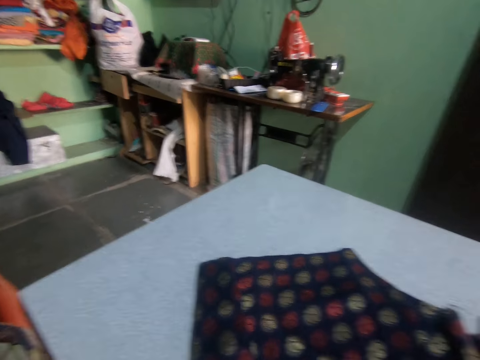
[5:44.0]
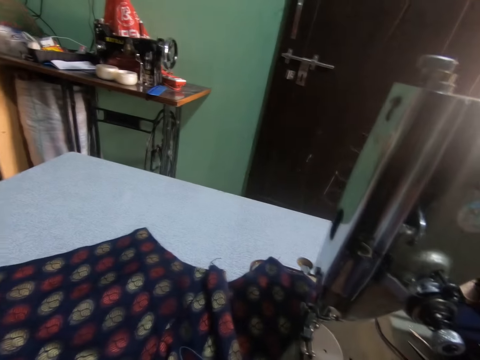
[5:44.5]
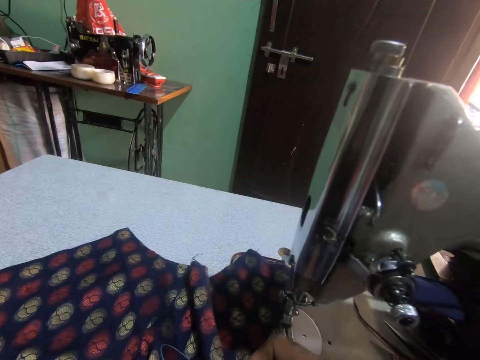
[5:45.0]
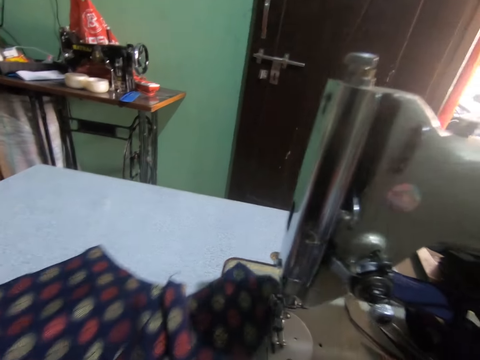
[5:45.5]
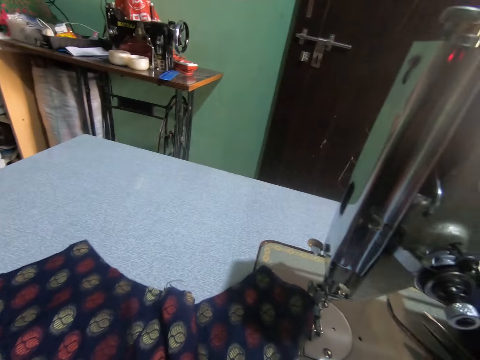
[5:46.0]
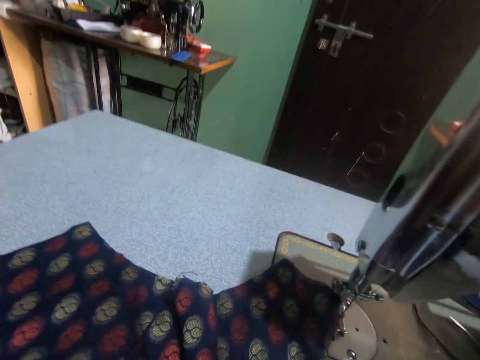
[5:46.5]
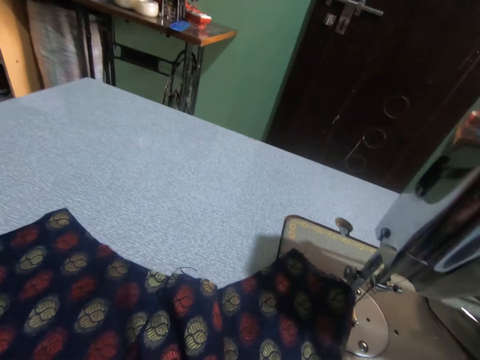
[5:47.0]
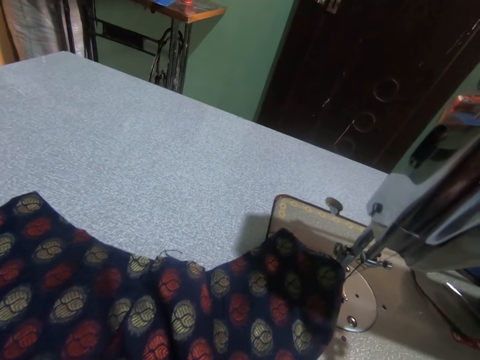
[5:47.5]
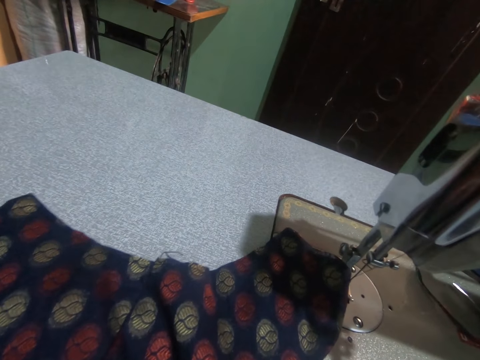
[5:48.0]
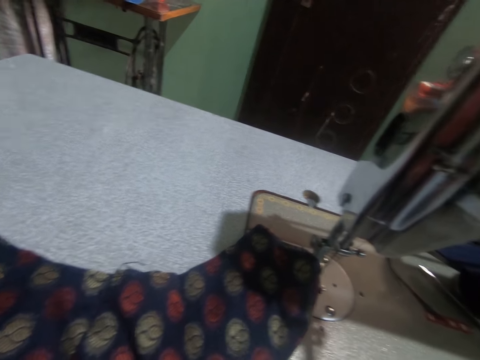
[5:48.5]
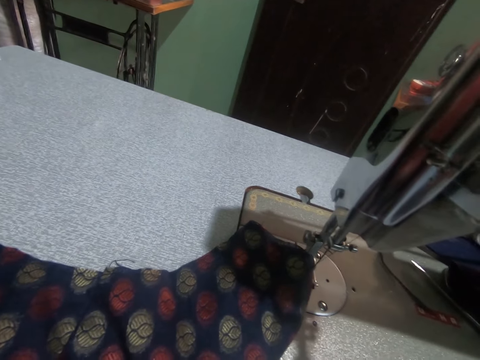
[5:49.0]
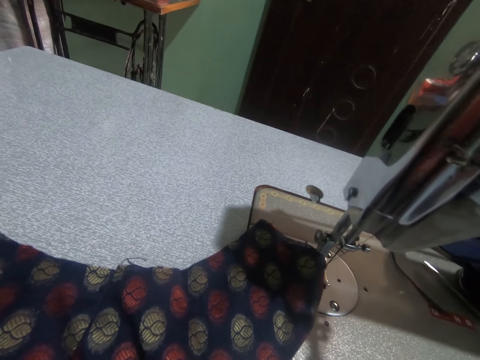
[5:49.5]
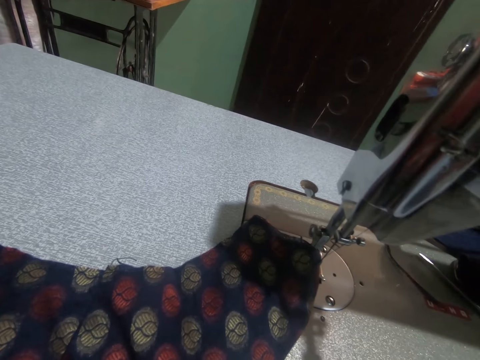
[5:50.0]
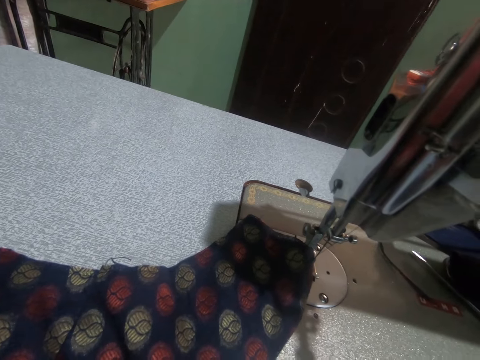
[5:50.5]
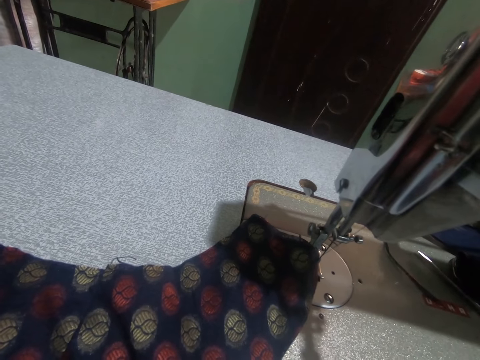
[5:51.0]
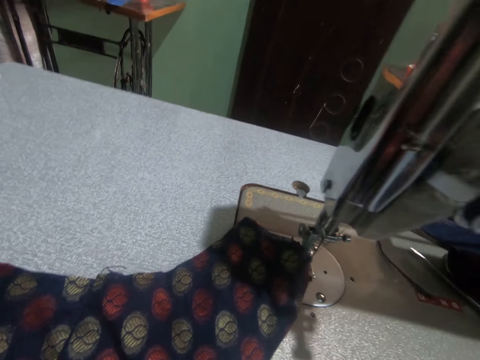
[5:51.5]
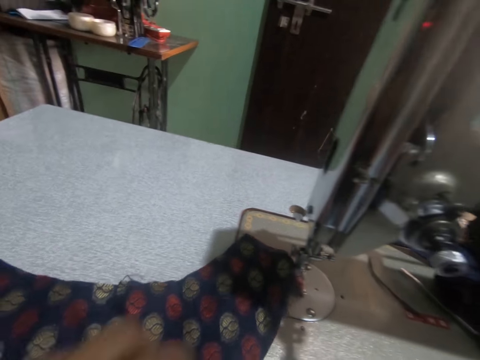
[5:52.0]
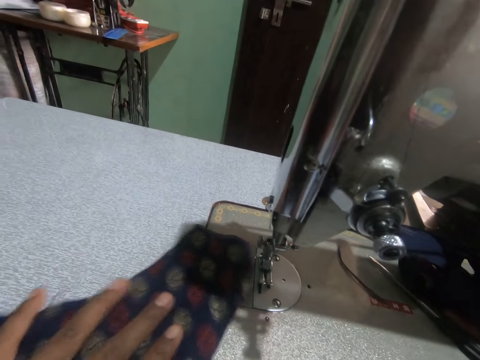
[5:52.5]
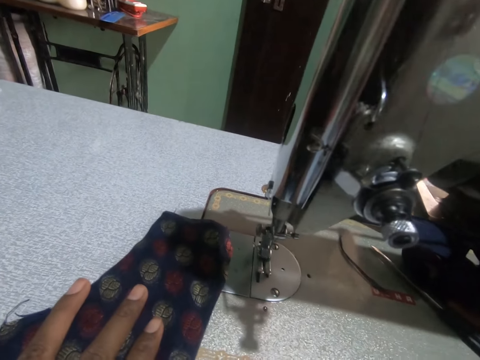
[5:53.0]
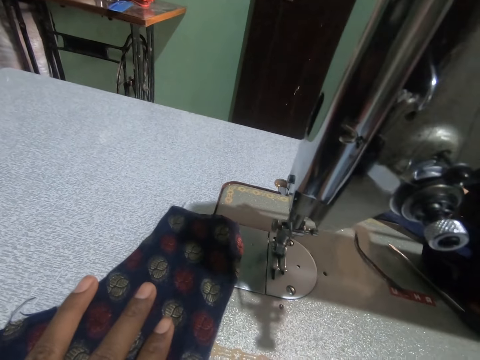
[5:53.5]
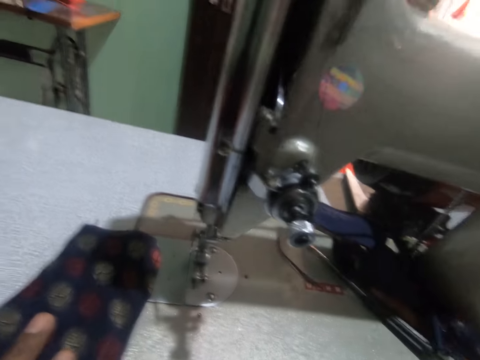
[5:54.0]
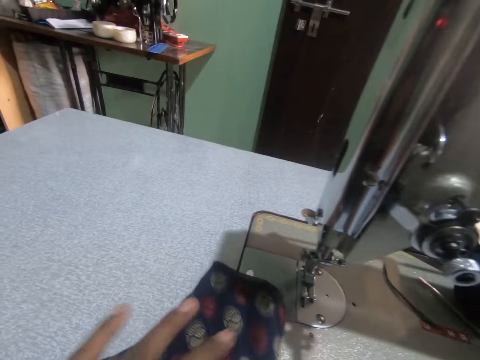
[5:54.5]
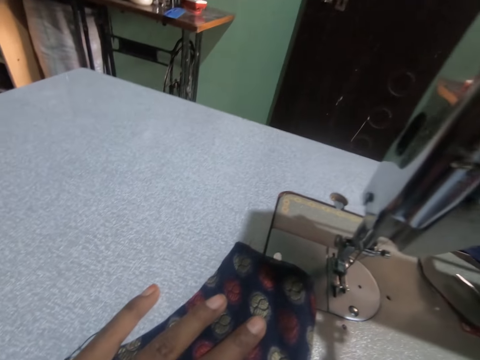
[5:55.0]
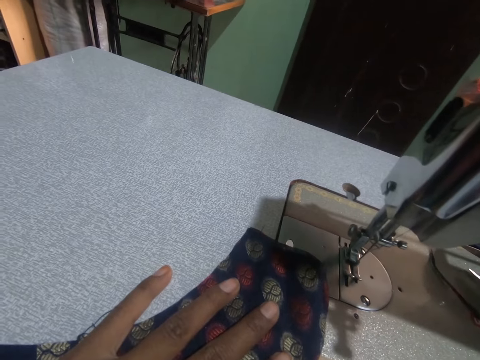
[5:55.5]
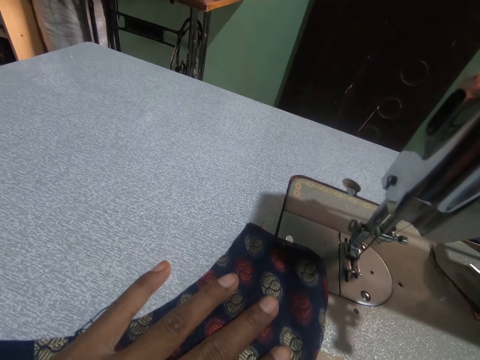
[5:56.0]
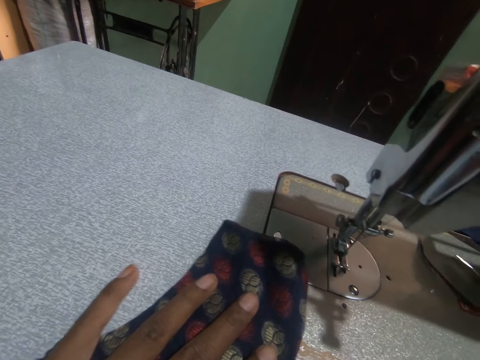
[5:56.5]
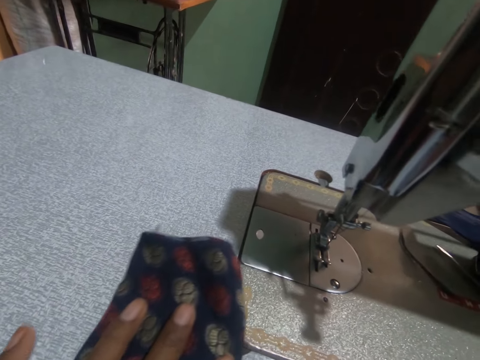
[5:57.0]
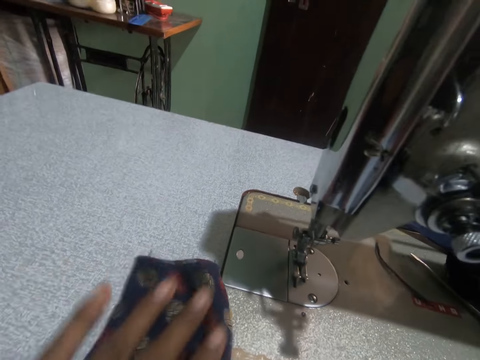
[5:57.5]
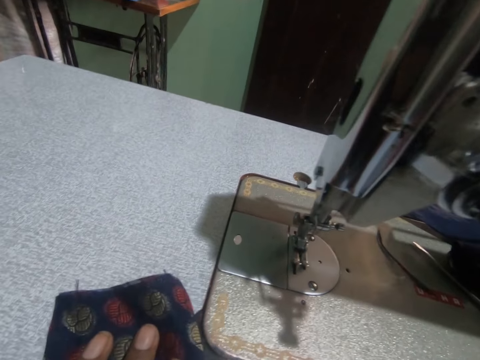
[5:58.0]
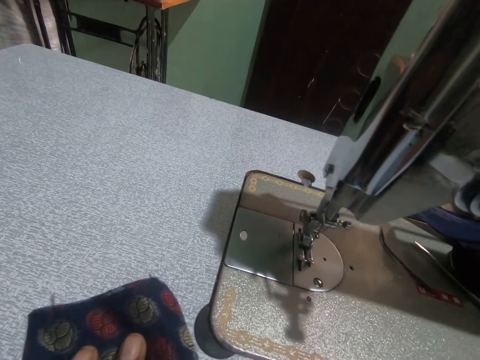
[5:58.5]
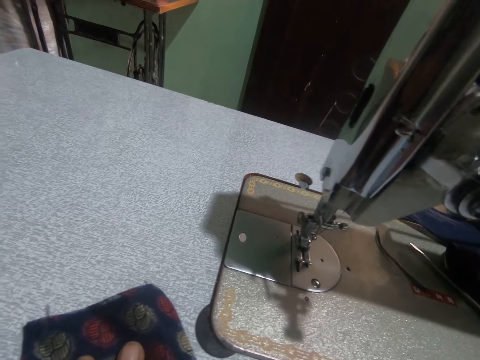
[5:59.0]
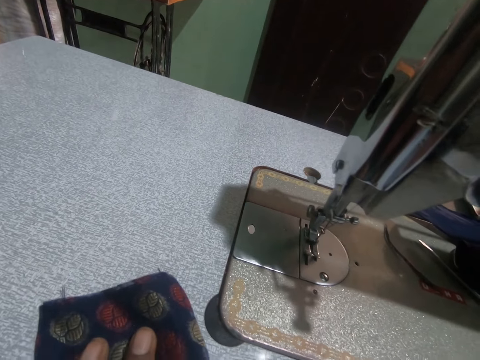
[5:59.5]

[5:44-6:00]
The camera wearer turns to the side. She sets the cloth on the sewing machine with her left hand. She holds a fabric on the sewing machine. She turns around. She holds the fabric on the sewing machine.

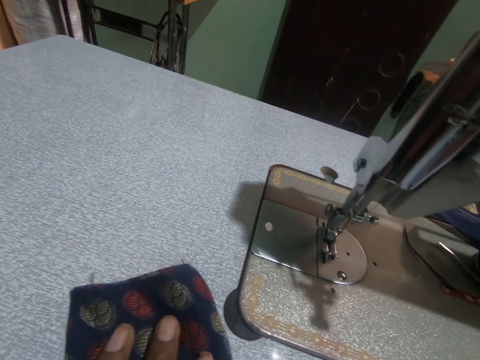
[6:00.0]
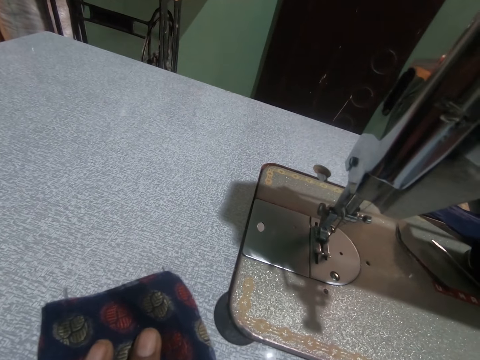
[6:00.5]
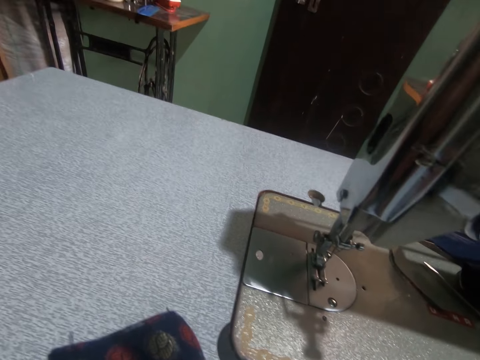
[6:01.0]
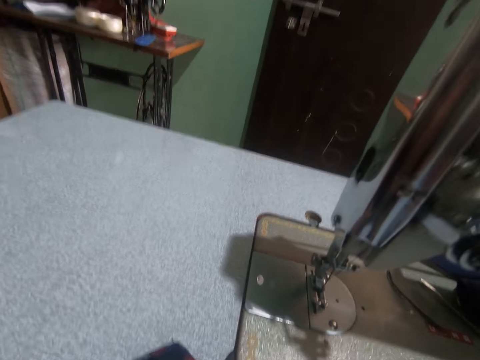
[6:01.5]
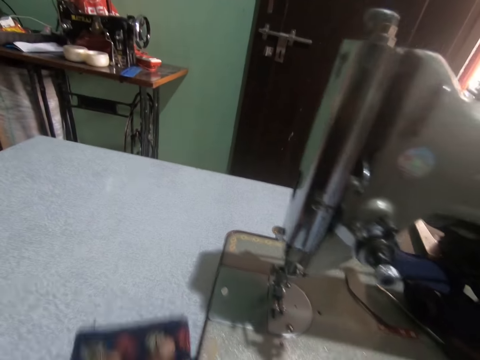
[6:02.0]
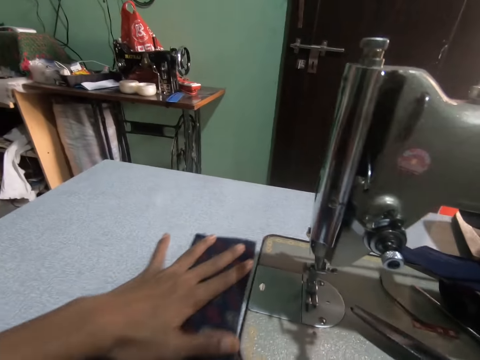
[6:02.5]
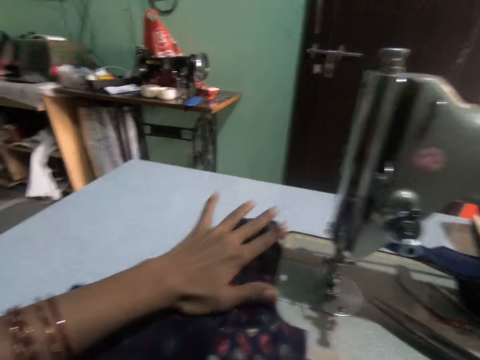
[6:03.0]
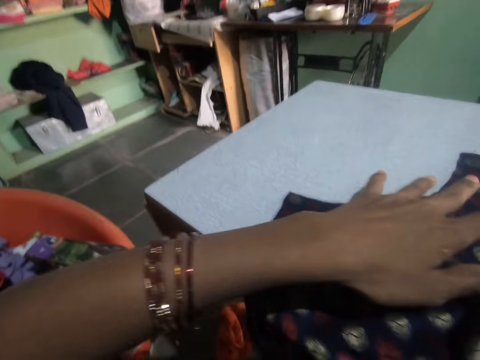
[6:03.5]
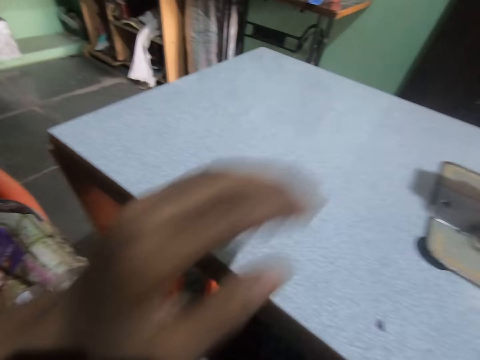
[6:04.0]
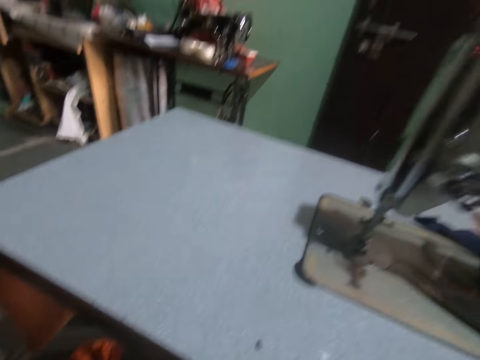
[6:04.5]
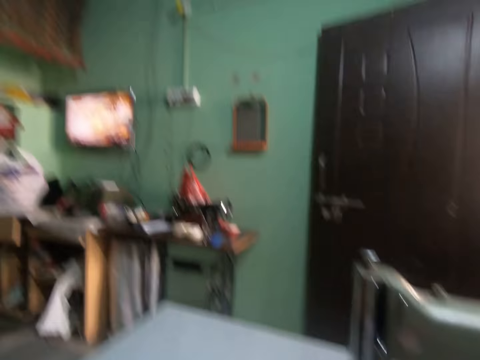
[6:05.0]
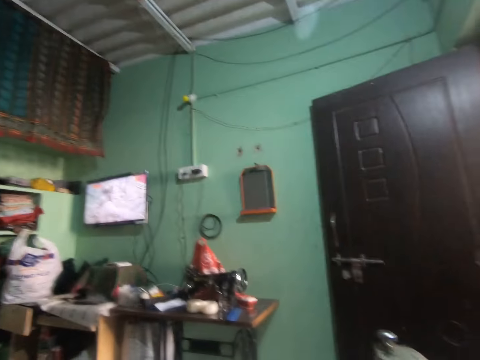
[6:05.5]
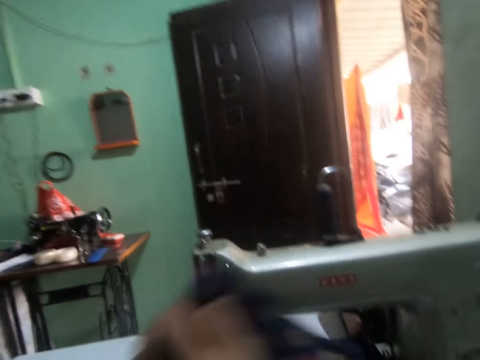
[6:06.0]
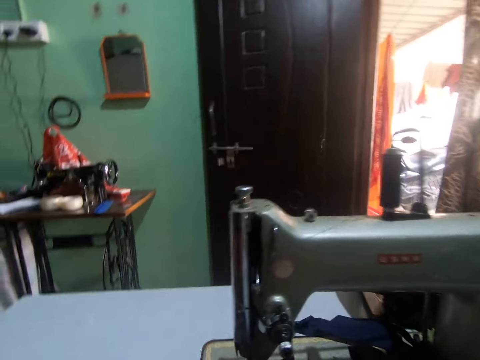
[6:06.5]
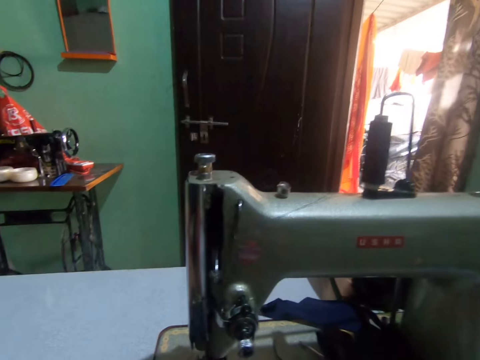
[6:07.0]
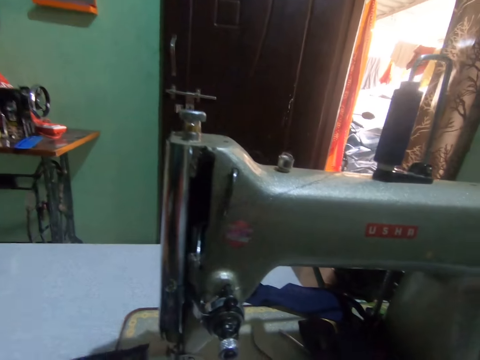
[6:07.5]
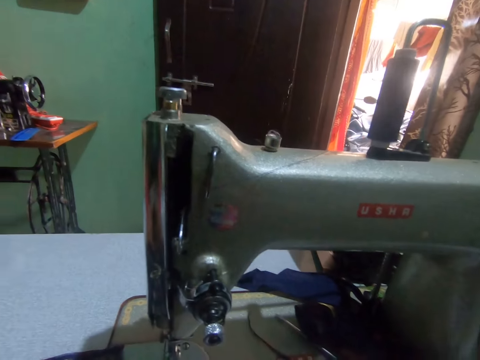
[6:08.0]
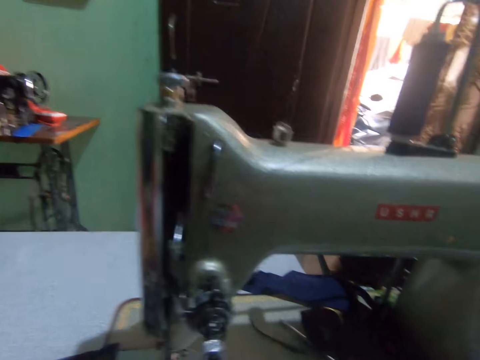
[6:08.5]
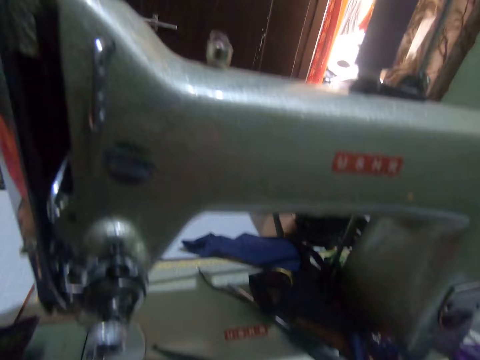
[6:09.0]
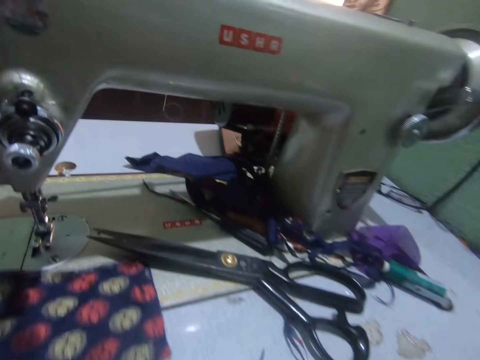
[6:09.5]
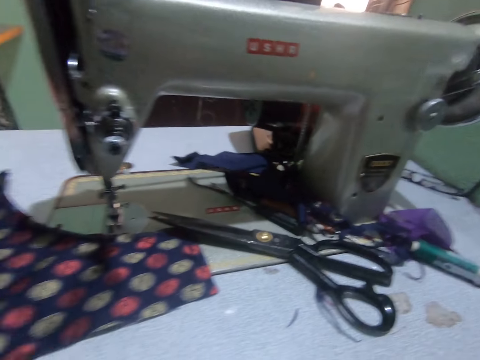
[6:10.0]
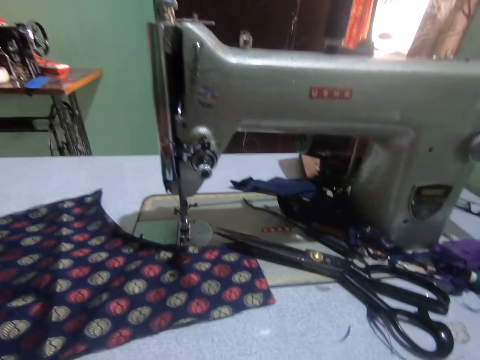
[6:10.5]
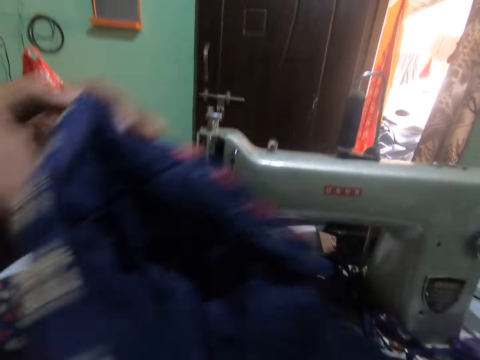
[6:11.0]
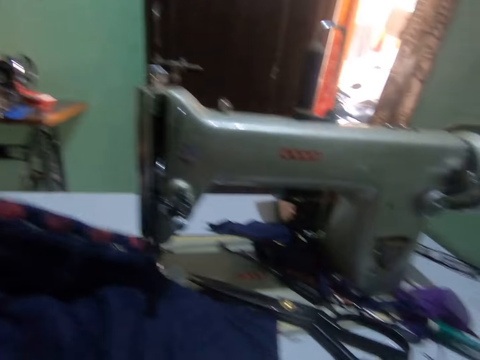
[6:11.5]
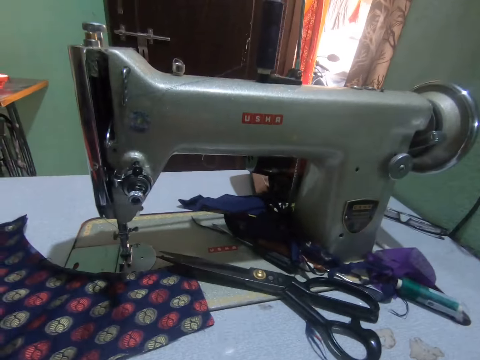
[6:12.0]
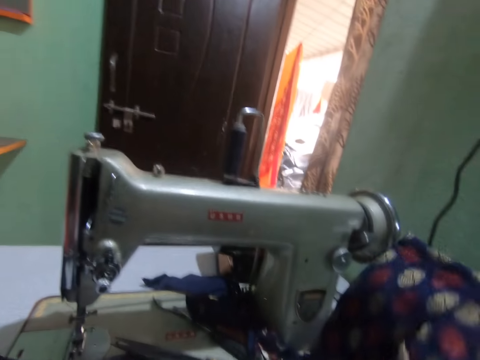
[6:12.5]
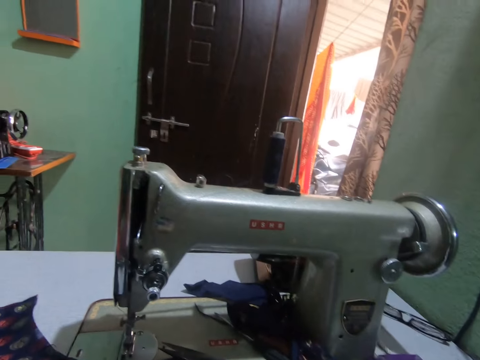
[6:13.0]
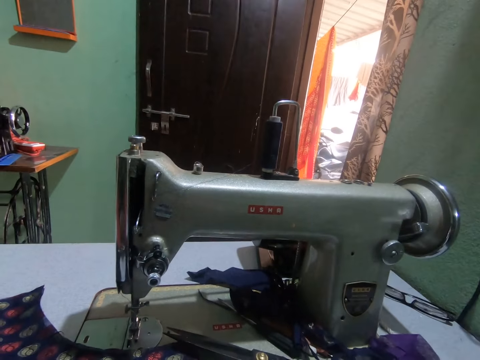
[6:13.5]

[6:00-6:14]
The camera wearer turns around. She drops a pair of scissors in her right hand on the sewing machine. She pushes the fabric on the sewing machine surface. She turns around. She picks up the cloth on the sewing machine with her right hand. She removes the fabric from the sewing machine. She turns around. She drops the cloth in her right hand on the sewing table. She picks up the cloth from her lap with her left hand. She holds the cloth in her right hand.
